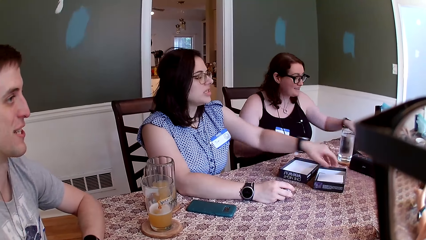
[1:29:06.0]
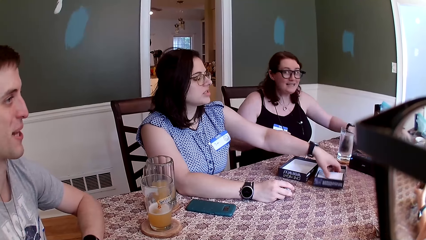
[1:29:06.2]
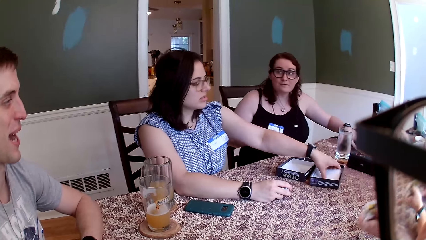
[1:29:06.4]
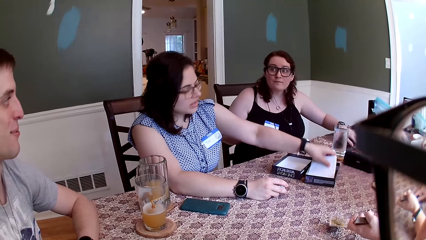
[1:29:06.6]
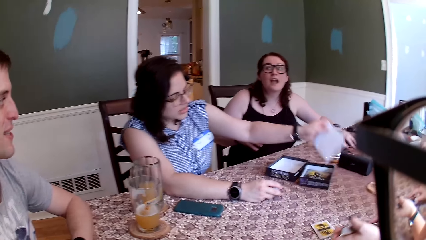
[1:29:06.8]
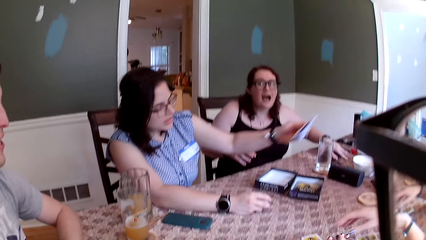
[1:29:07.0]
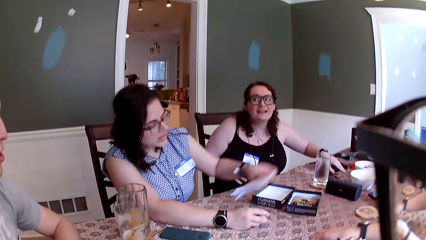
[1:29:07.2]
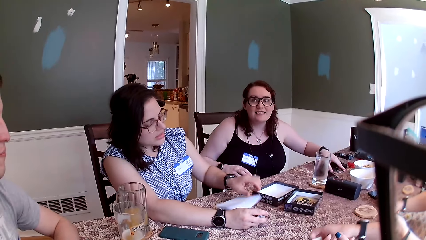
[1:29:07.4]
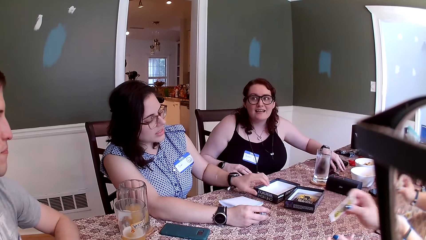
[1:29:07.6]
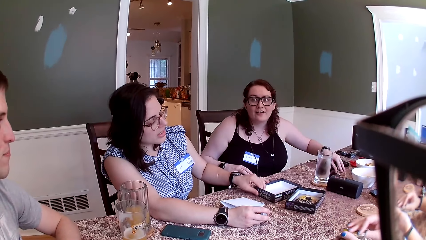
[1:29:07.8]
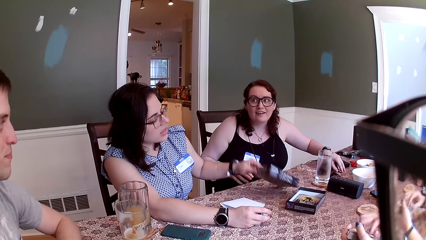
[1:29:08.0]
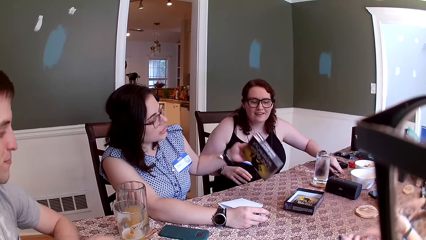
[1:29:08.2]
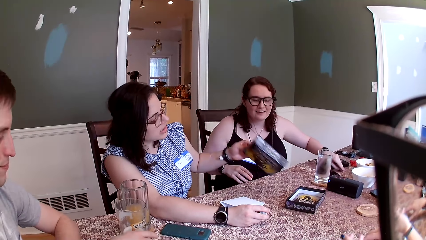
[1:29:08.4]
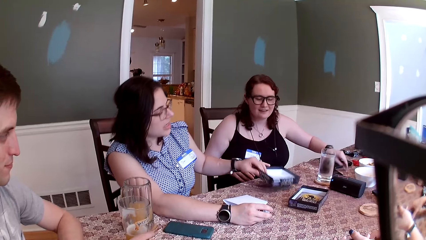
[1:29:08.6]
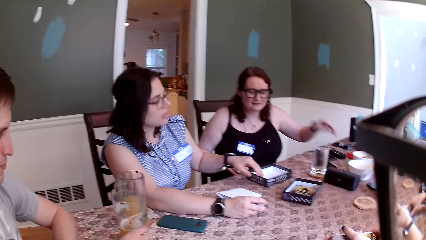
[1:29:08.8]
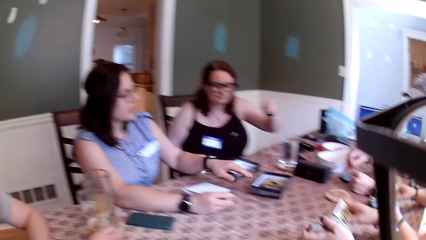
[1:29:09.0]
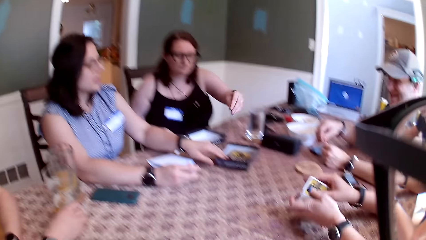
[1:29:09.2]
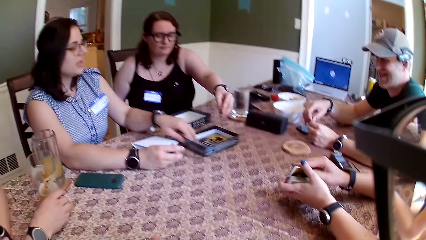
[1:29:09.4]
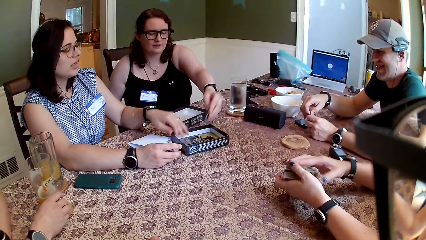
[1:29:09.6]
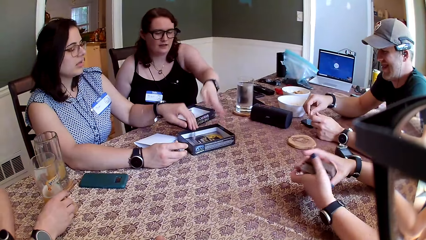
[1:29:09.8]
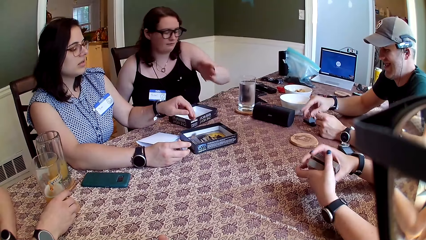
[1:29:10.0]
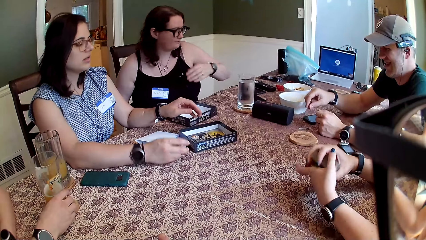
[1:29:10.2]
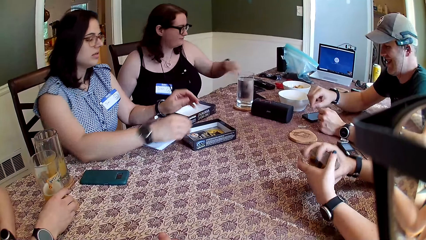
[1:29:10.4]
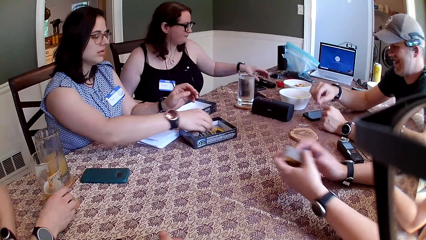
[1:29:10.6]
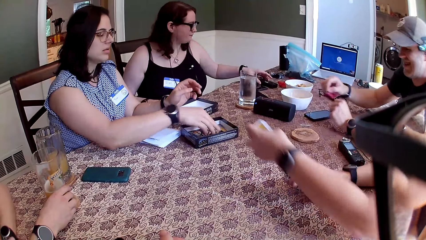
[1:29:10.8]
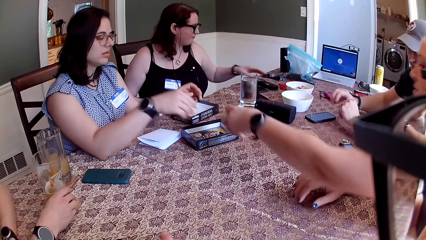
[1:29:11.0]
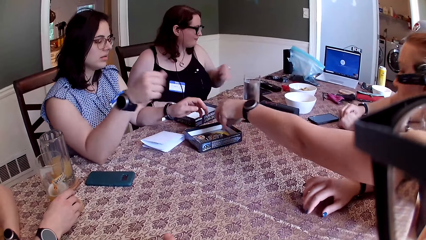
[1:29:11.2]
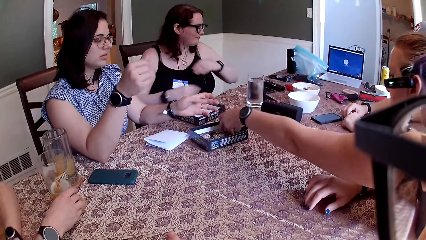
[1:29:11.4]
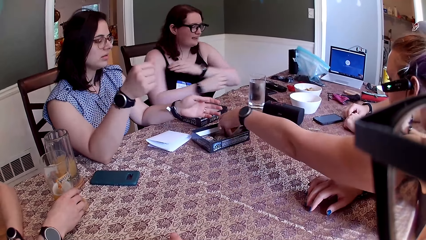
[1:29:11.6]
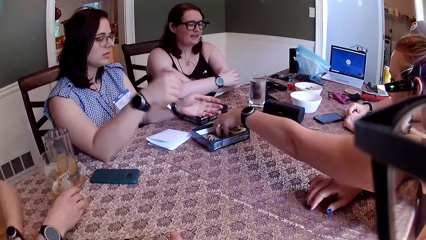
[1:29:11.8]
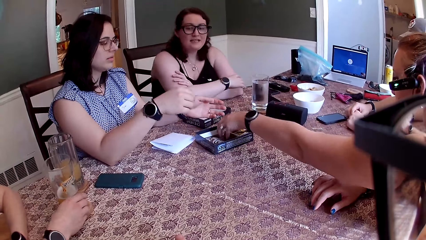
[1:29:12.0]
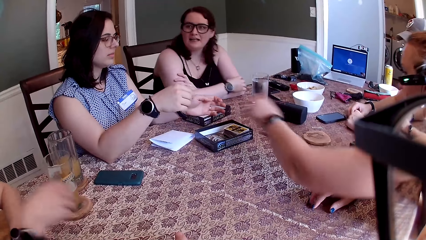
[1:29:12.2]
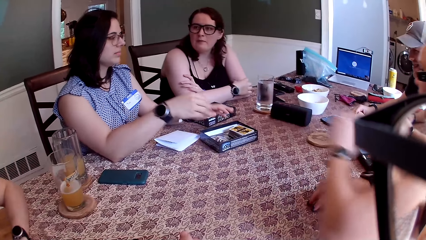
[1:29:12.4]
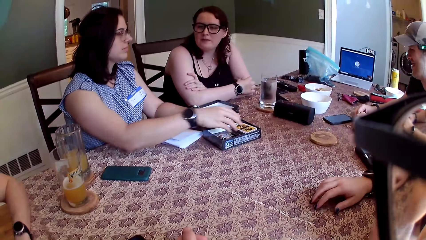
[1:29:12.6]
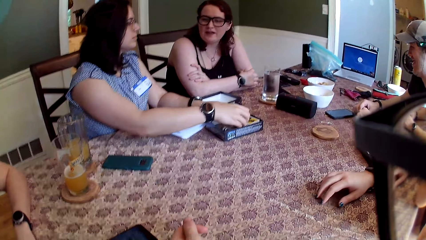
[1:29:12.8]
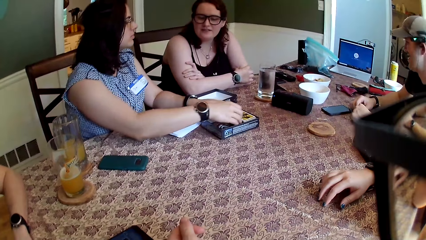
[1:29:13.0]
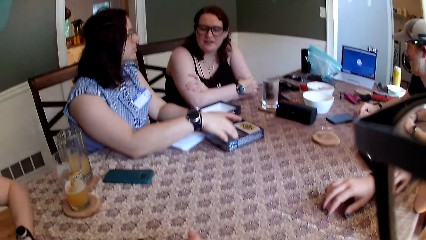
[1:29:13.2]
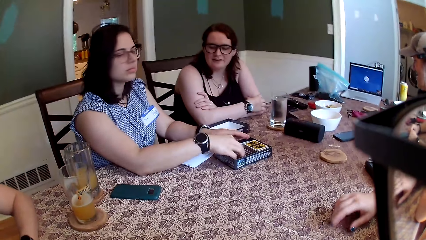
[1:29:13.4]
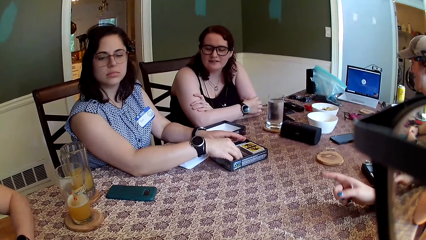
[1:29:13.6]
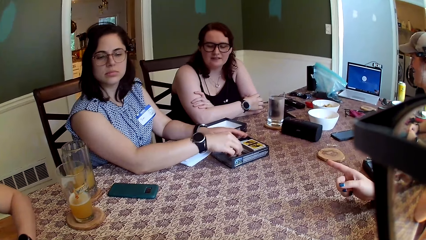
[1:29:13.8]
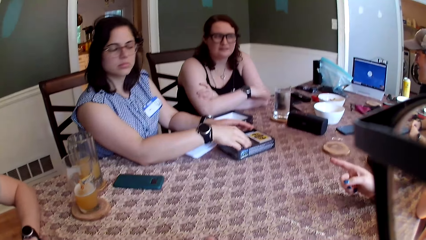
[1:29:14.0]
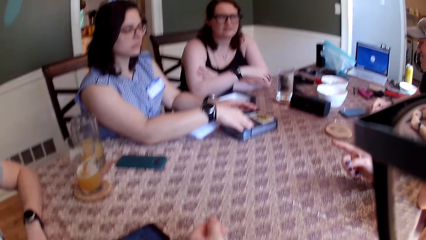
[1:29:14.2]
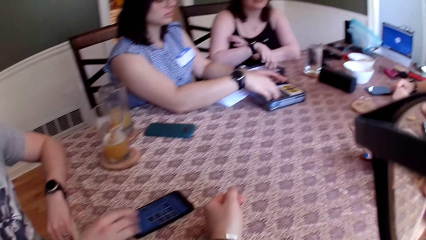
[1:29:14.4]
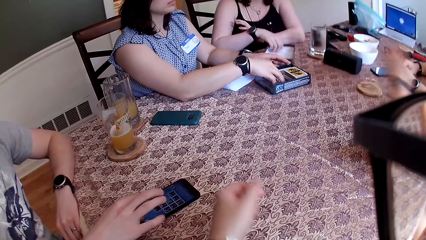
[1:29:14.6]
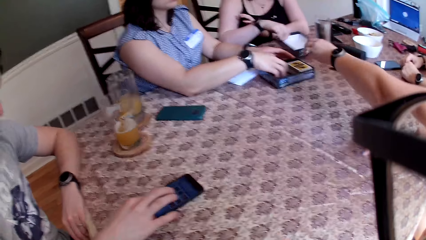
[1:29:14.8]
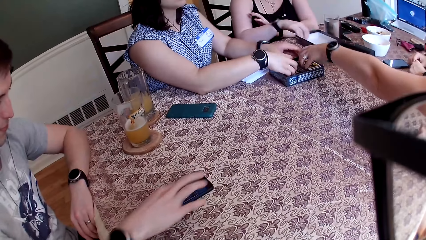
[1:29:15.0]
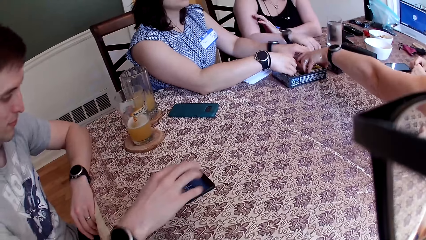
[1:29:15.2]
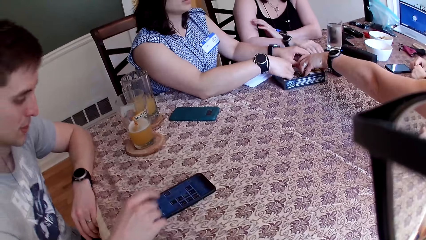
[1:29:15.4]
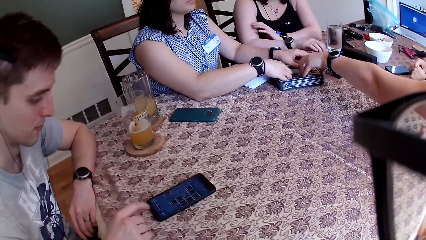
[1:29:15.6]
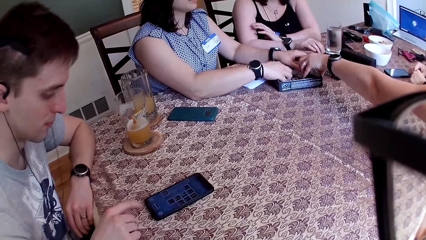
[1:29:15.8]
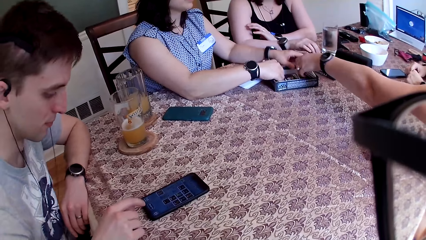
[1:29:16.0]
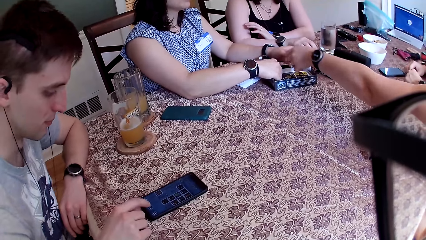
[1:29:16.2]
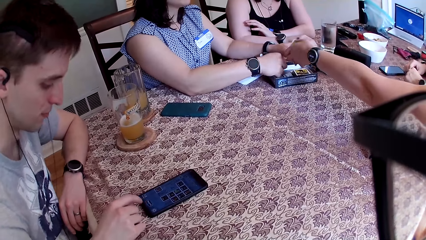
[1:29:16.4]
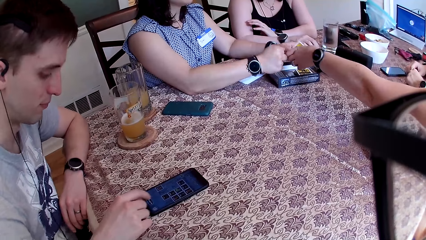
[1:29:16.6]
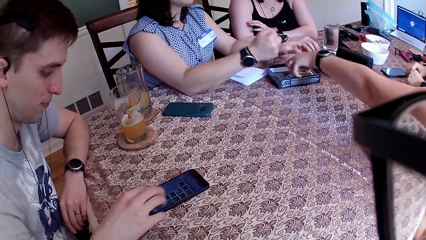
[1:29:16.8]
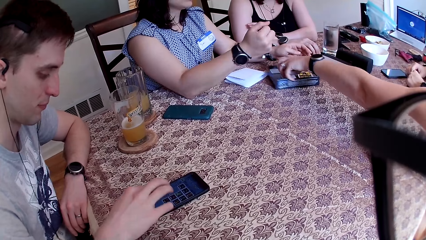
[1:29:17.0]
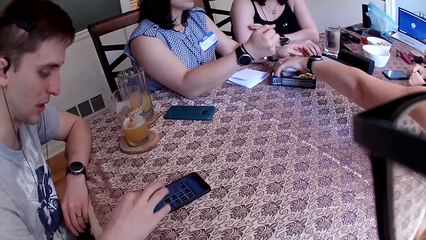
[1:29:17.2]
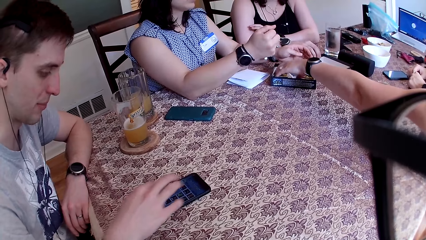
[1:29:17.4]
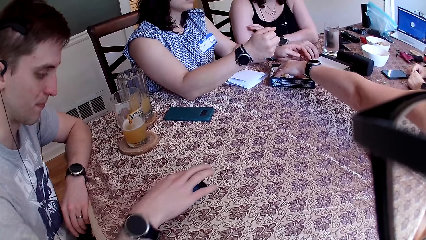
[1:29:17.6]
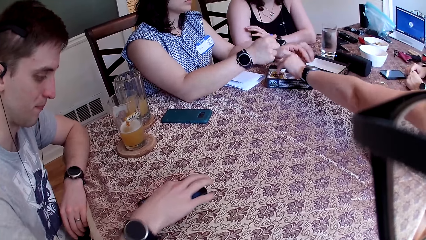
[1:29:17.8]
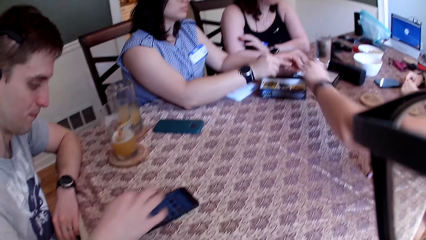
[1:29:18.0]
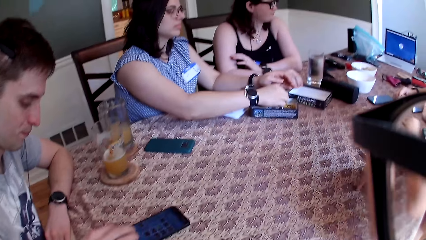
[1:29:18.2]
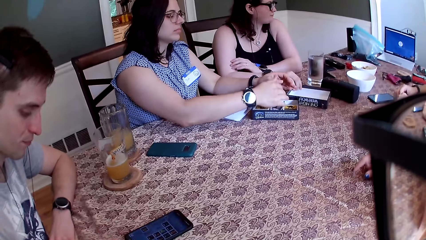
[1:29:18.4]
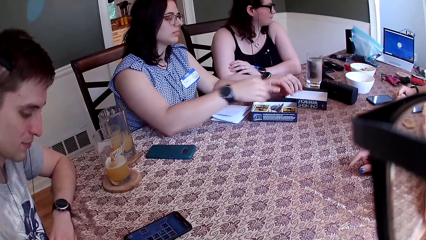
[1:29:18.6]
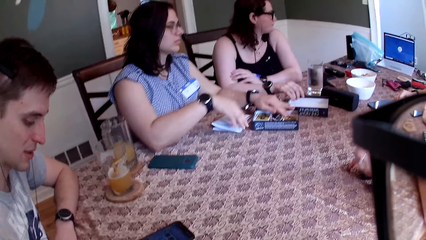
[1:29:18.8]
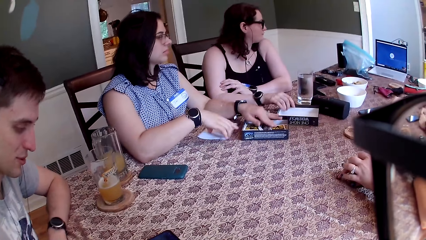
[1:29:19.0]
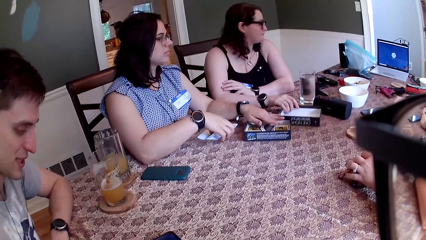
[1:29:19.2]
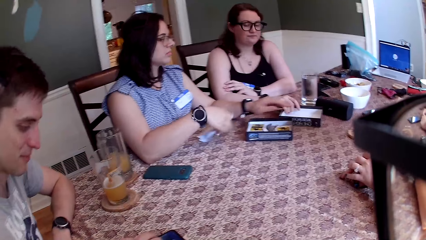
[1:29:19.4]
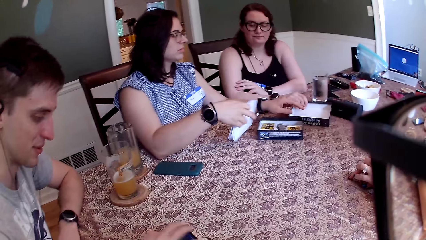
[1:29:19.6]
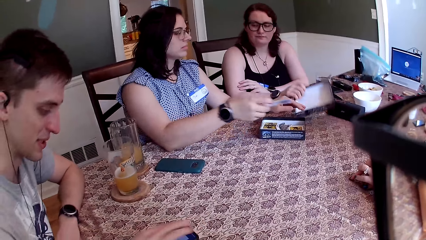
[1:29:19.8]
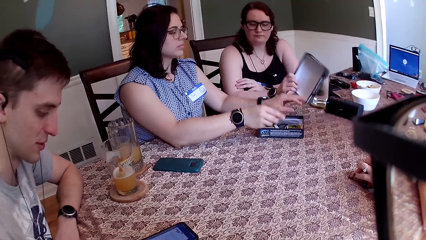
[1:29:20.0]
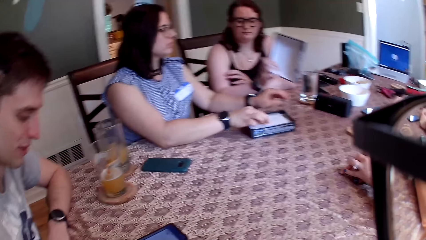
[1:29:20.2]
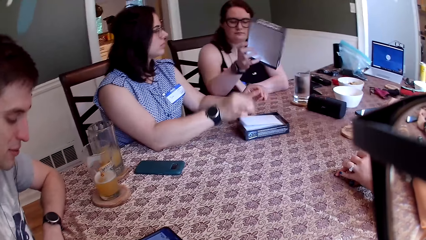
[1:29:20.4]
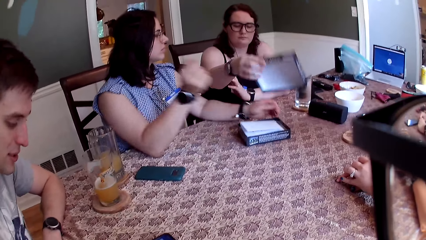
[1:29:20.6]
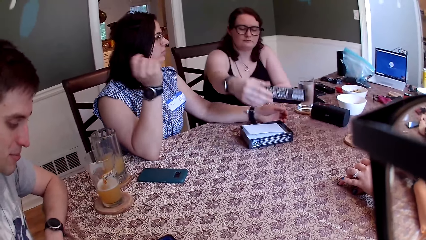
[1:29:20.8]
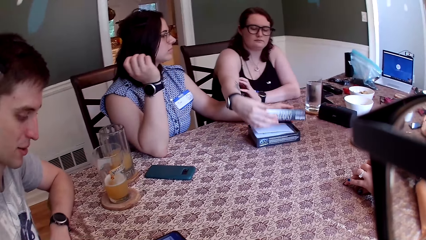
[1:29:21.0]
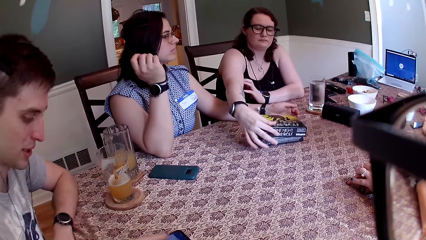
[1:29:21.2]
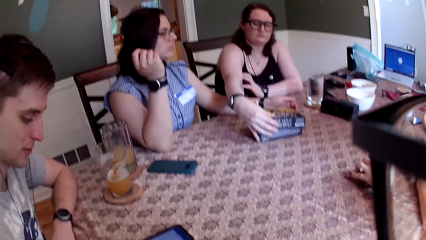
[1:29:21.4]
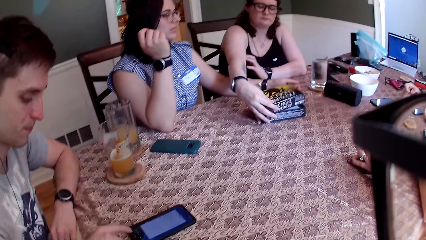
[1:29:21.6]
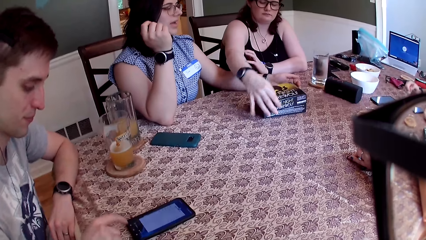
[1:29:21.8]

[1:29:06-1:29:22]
A woman converses with another woman. A female picks paper from the box. The second woman converses with a man. Another female drops paper on the table. The first female converses with the camera wearer, lifts the box from the table, and places the box on the table. A third female drops chips in the box. A third woman drops the pack of cards in the box on the table. The second woman converses with the first woman. The third female converses with the third woman. The third woman spreads the card in the box with her left hand. A male operates the phone and converses with the third female. The third woman adjusts the cards in the box. The first female adjusts the cards in the box and picks paper from the table. The man converses with the group of people. The first woman picks up a manual from the table with her right hand. The first female places the paper in the box. The second woman closes the box with a cover with her right hand.
